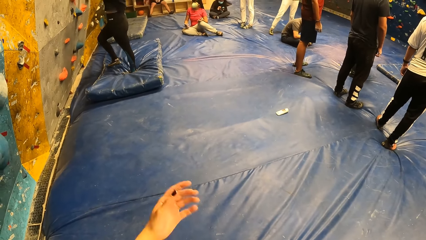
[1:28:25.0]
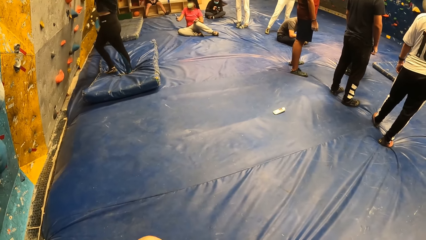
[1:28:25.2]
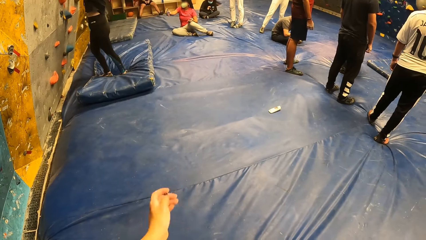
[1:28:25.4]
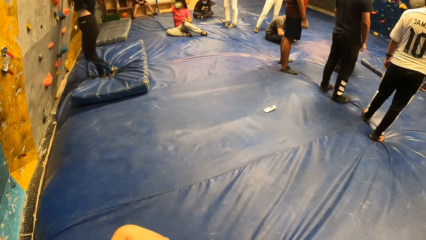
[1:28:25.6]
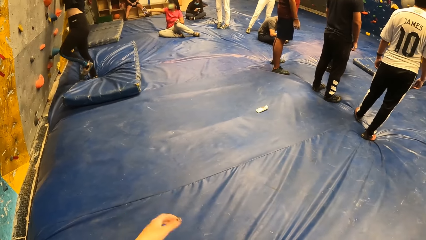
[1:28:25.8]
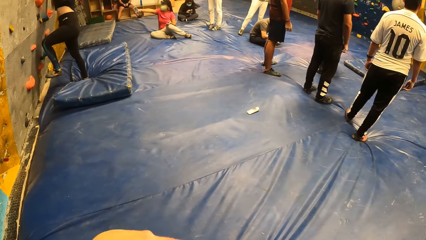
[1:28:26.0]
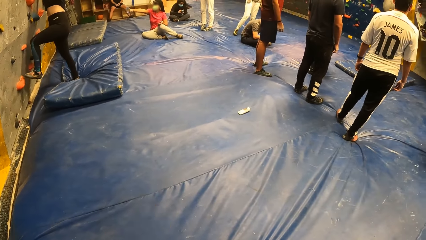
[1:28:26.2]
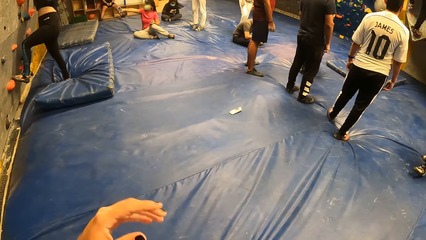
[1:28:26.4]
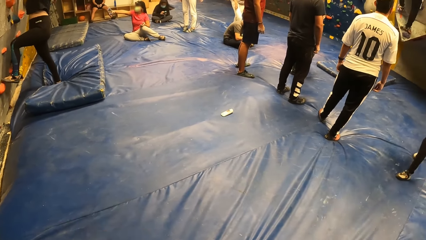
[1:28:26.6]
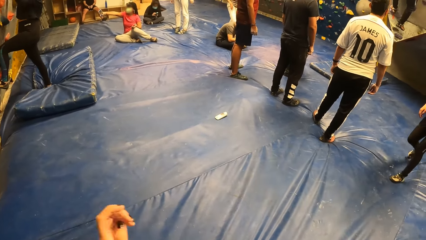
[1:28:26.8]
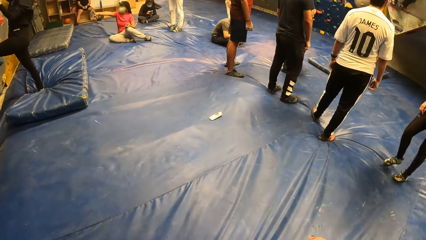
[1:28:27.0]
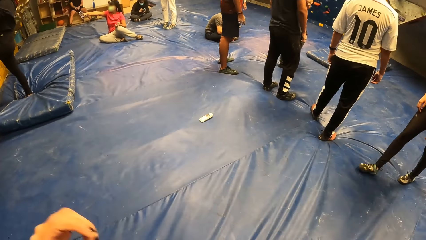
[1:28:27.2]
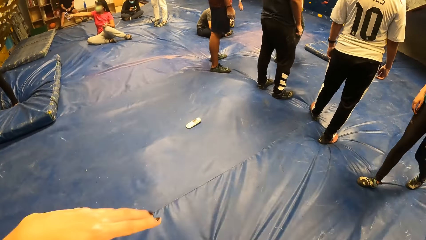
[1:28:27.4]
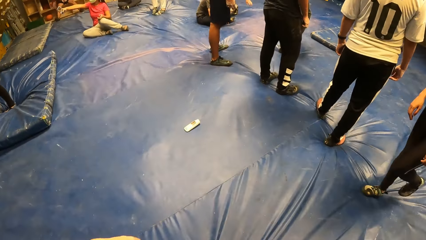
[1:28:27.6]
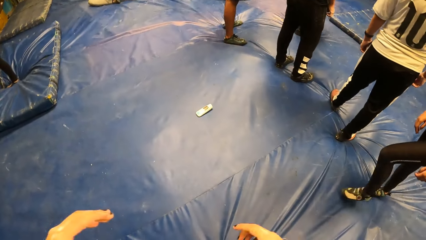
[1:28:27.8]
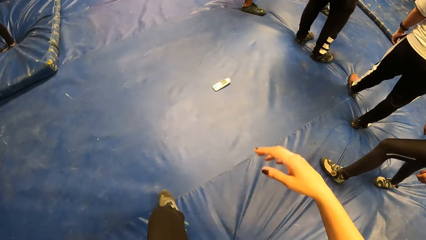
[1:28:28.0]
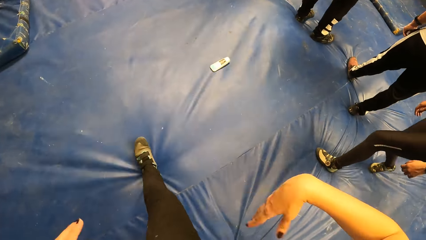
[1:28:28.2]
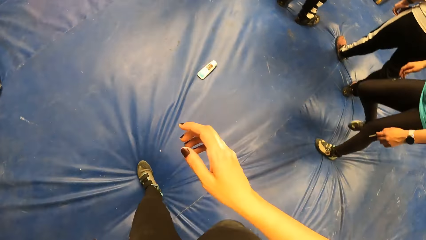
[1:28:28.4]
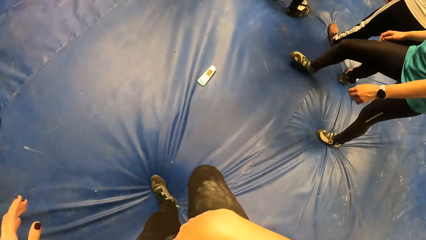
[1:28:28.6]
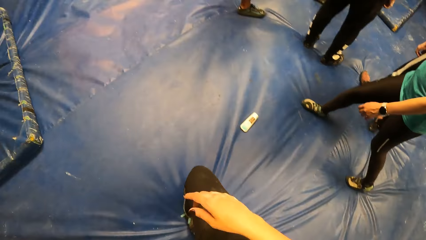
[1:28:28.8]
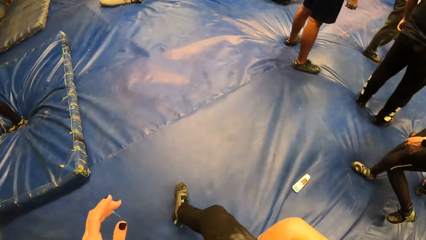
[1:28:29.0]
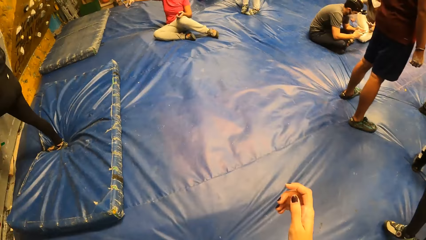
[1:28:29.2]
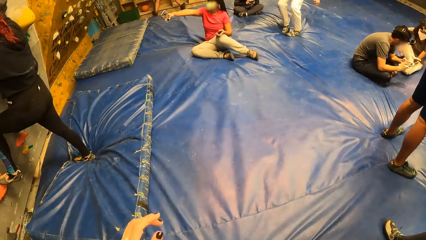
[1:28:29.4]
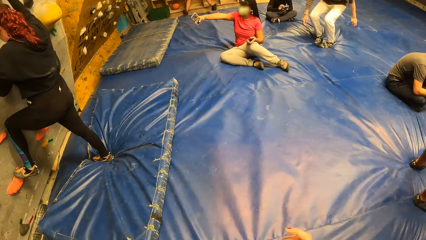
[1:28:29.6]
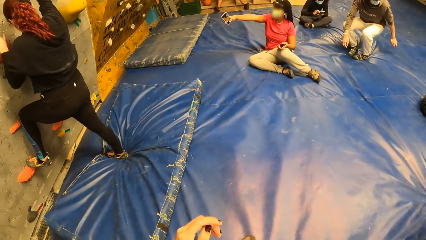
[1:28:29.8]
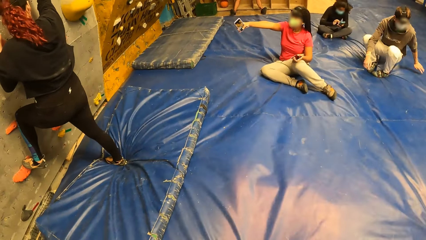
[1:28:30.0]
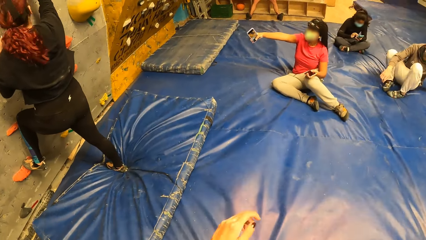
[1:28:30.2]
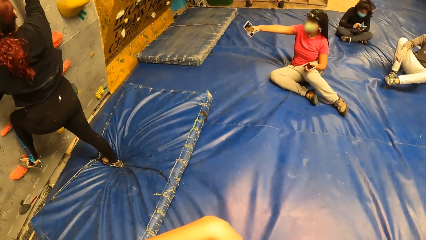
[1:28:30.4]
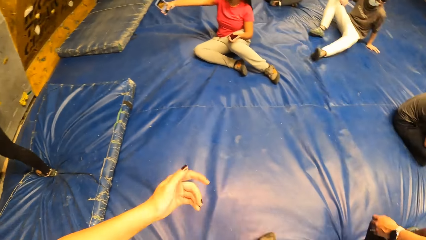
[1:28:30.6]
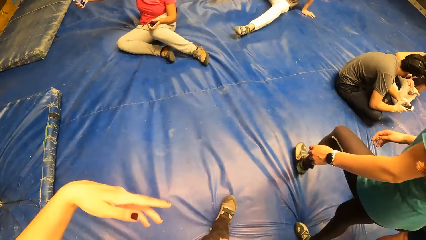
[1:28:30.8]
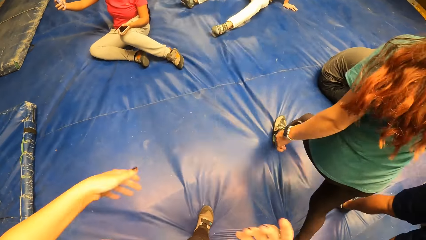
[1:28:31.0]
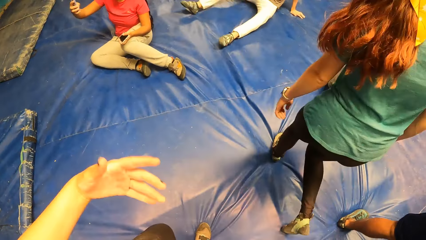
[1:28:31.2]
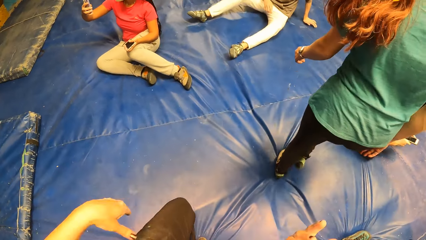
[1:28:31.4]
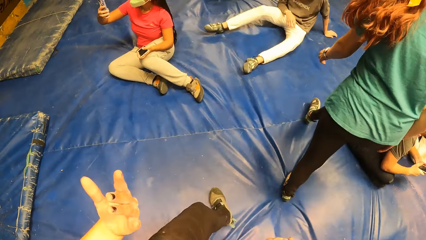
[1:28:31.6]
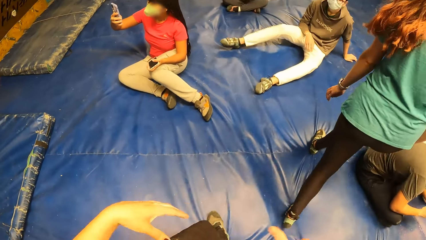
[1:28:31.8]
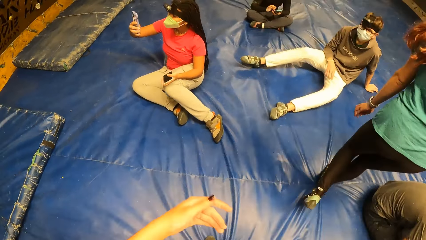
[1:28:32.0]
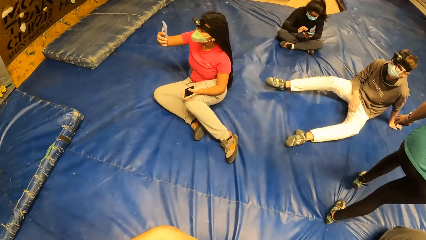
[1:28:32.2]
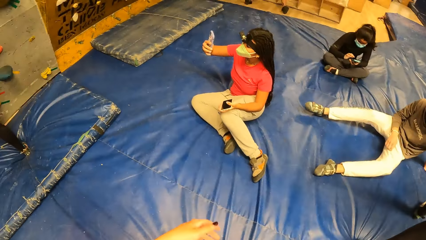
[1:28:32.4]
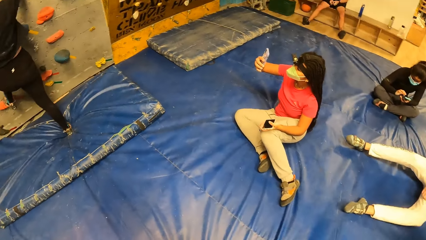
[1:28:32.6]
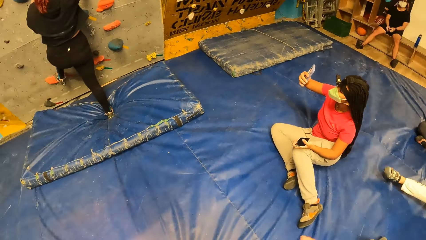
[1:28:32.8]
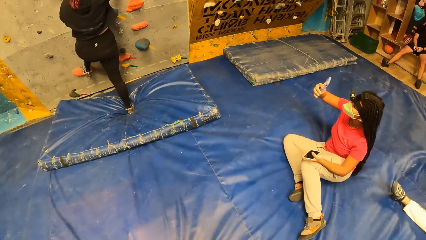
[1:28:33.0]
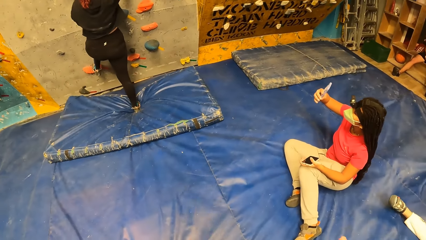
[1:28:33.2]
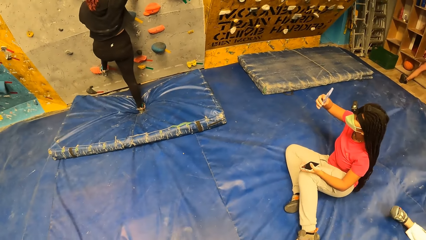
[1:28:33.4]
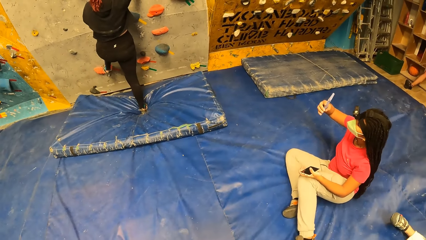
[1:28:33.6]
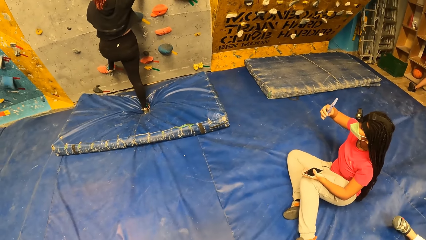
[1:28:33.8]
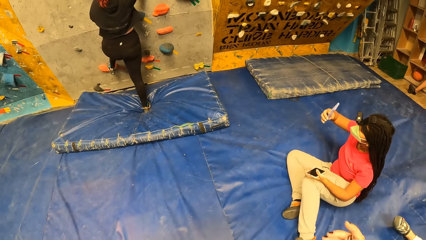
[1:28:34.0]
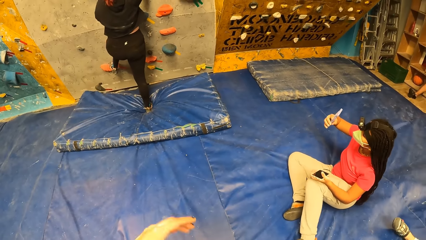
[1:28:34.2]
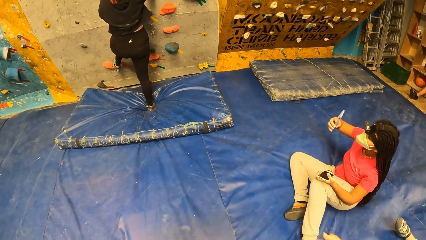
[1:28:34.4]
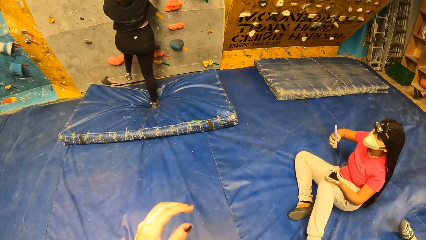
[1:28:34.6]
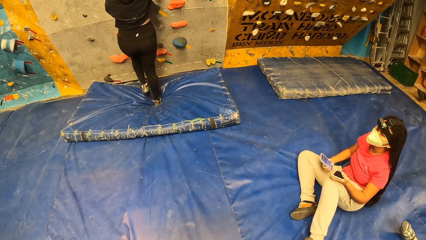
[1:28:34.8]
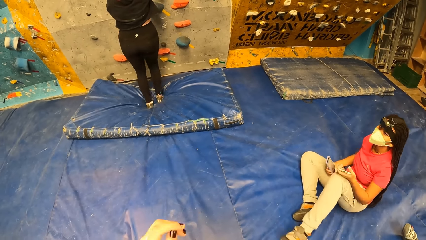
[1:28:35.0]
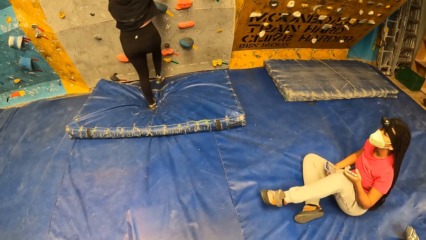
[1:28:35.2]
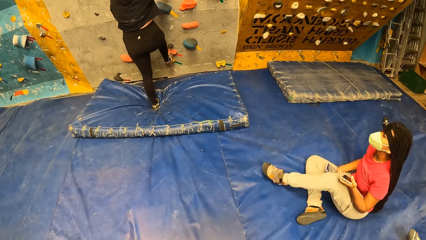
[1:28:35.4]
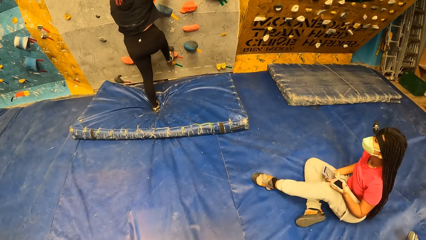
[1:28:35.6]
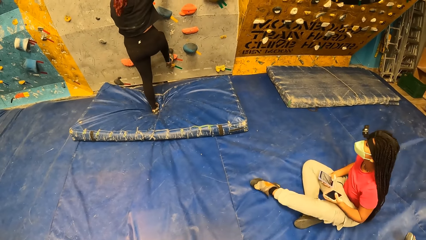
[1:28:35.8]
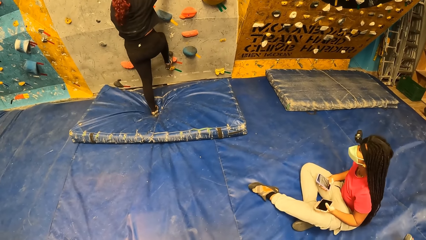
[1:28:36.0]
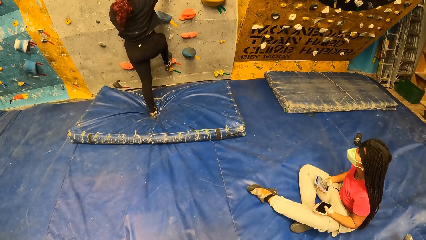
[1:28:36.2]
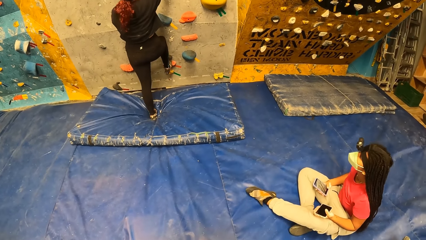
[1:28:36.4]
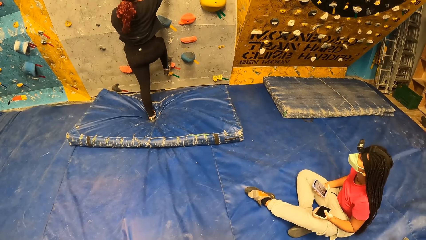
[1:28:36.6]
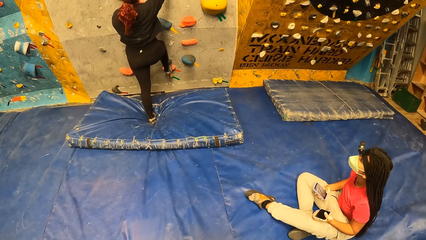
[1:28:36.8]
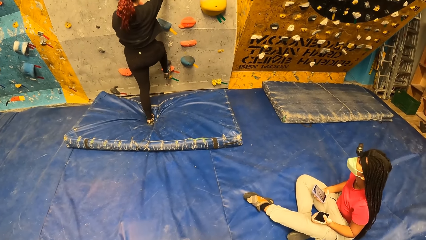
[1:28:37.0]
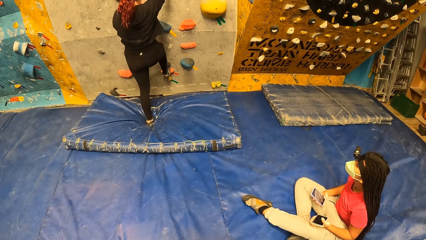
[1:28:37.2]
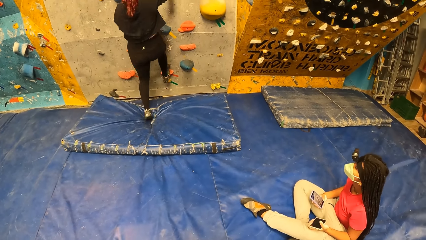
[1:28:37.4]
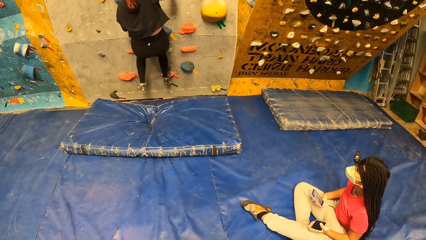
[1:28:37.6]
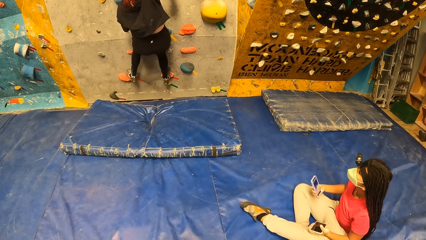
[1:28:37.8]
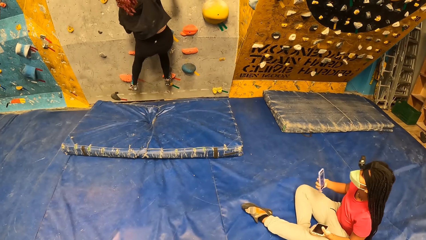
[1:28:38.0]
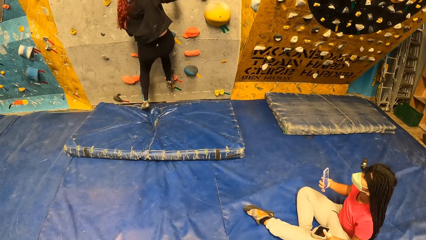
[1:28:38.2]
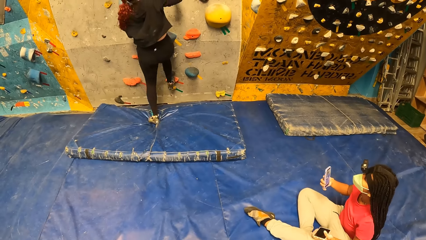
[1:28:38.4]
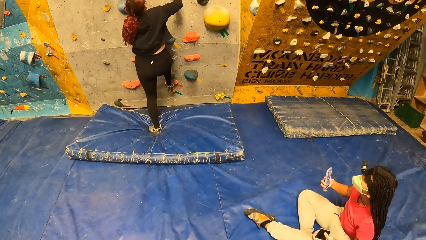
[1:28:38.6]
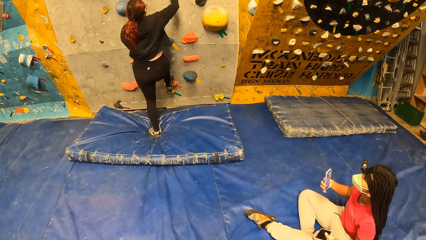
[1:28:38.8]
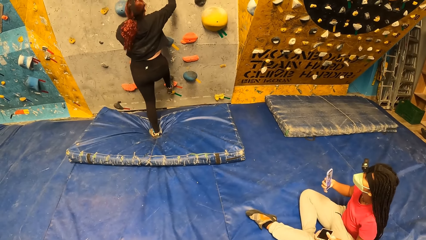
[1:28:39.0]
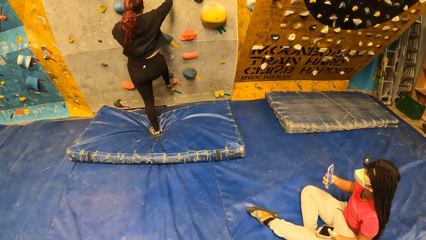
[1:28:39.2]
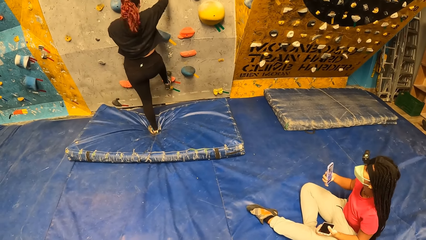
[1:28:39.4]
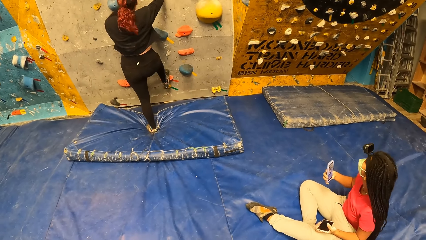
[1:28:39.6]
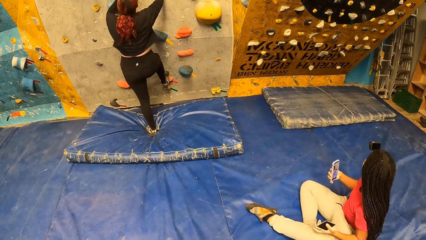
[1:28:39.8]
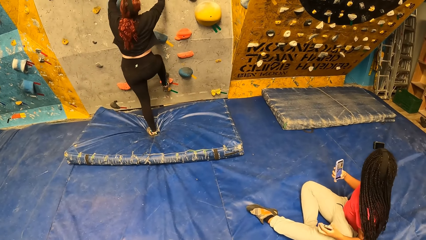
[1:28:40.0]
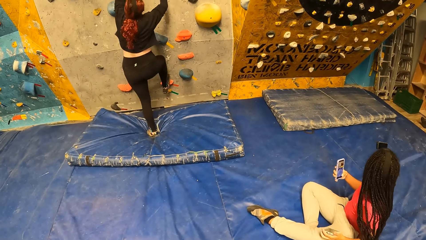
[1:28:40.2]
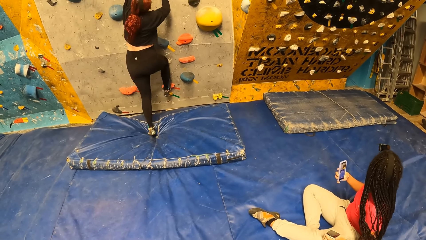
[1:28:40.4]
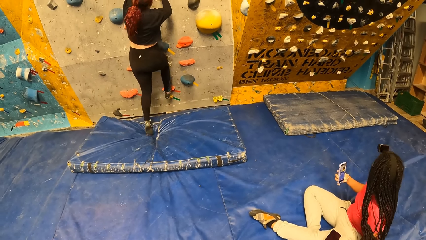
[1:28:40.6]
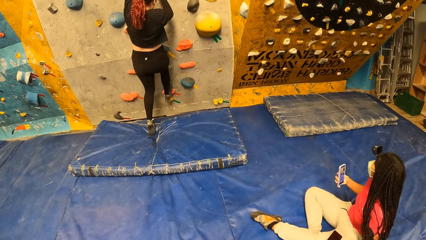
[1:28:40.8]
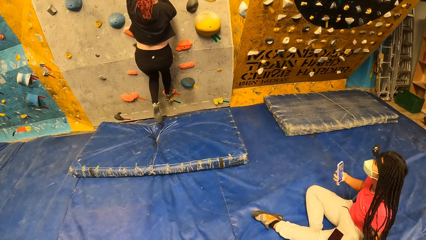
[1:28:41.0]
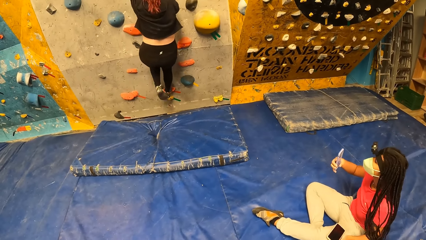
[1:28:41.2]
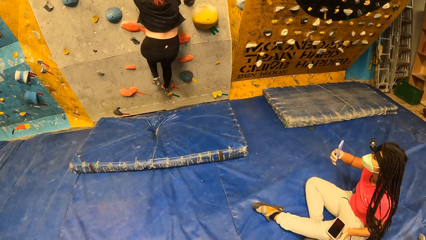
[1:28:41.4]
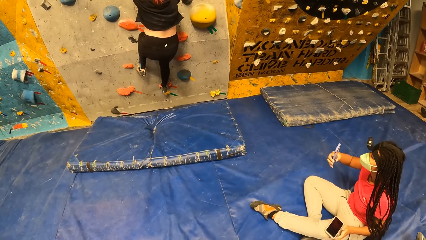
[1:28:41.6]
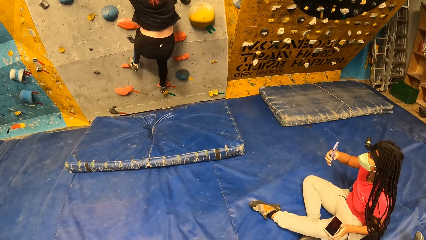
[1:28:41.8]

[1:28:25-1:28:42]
The camera wearer walks towards the man. She walks around. She swings her hands. She looks at a woman.
